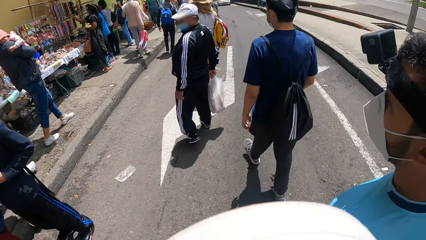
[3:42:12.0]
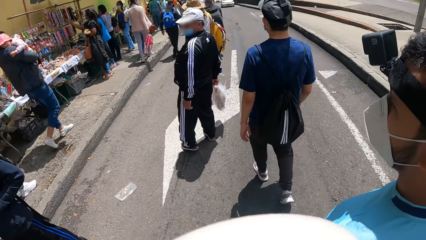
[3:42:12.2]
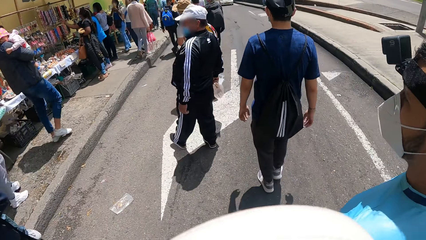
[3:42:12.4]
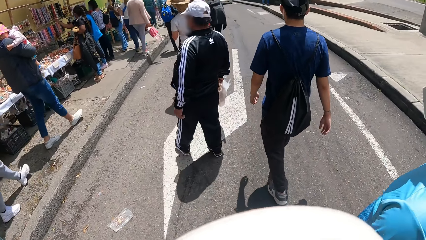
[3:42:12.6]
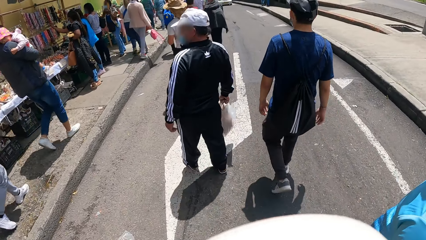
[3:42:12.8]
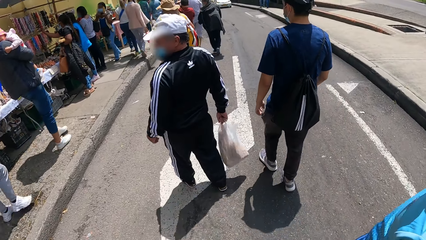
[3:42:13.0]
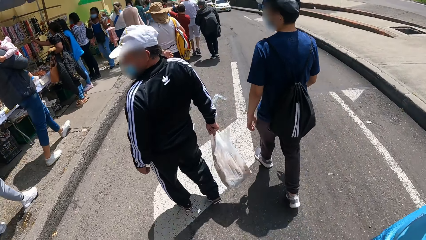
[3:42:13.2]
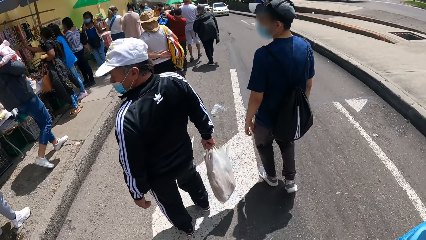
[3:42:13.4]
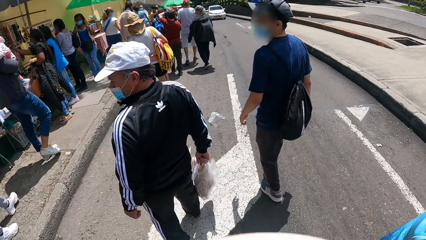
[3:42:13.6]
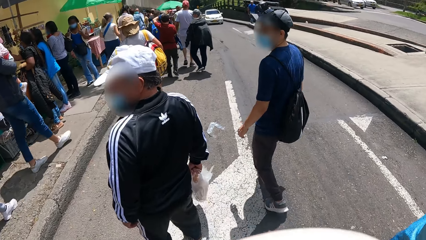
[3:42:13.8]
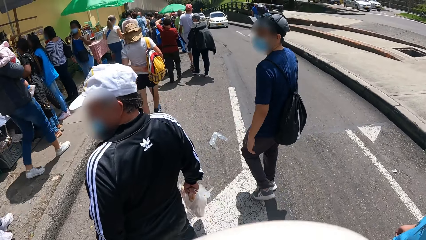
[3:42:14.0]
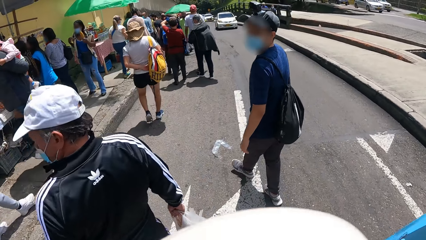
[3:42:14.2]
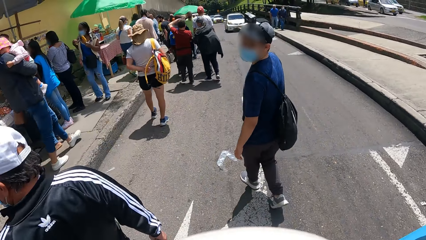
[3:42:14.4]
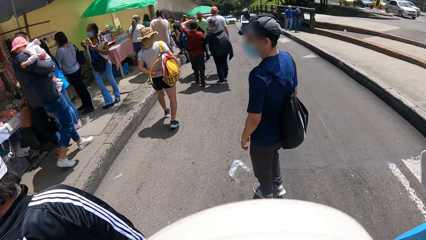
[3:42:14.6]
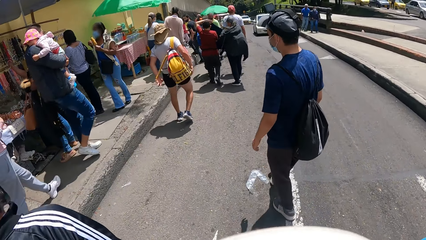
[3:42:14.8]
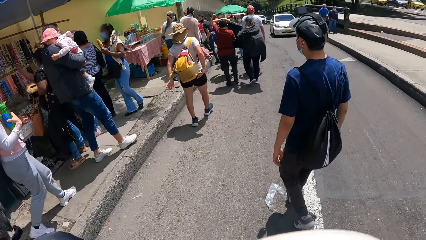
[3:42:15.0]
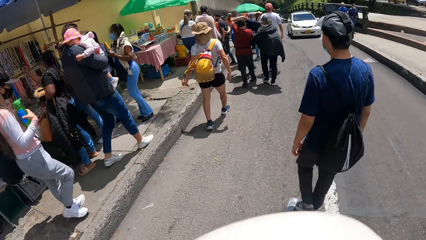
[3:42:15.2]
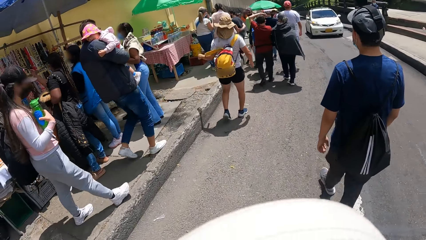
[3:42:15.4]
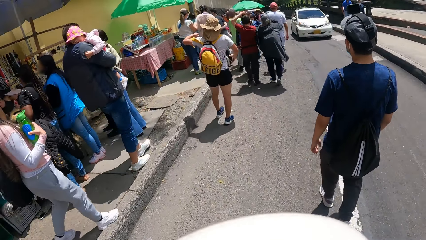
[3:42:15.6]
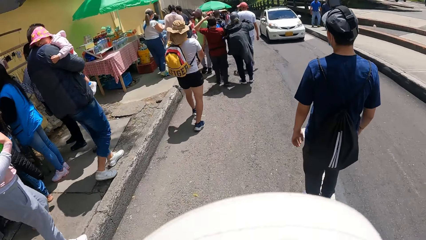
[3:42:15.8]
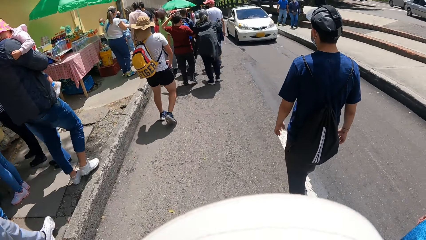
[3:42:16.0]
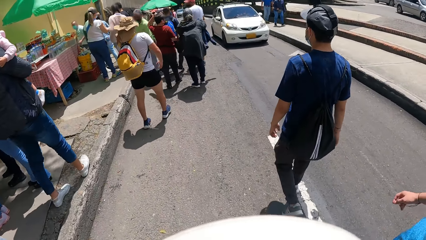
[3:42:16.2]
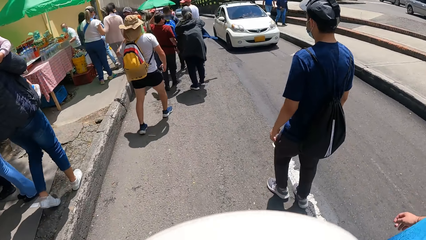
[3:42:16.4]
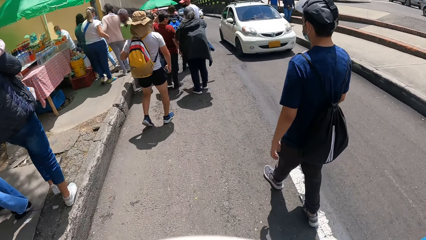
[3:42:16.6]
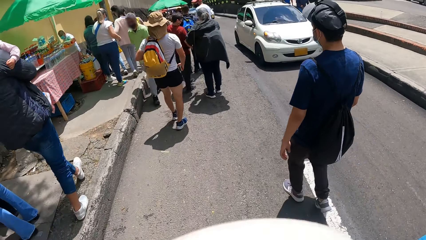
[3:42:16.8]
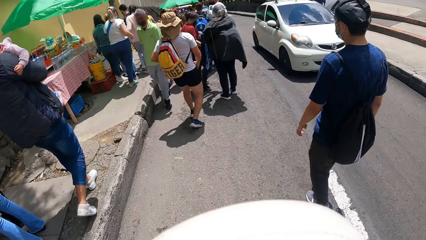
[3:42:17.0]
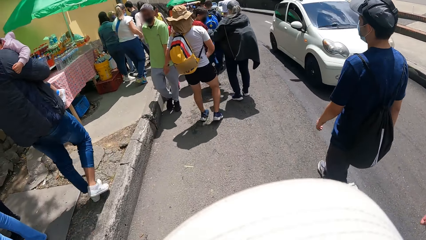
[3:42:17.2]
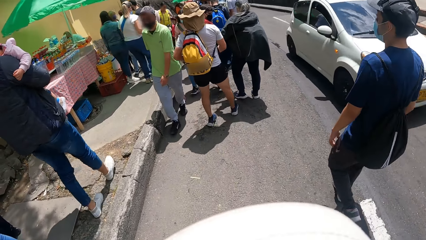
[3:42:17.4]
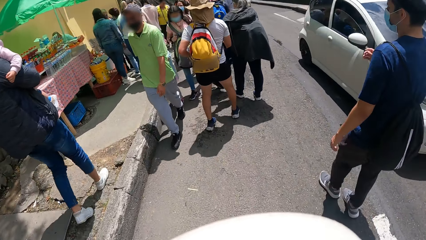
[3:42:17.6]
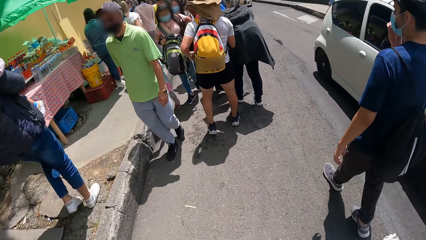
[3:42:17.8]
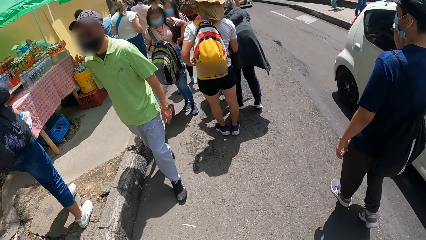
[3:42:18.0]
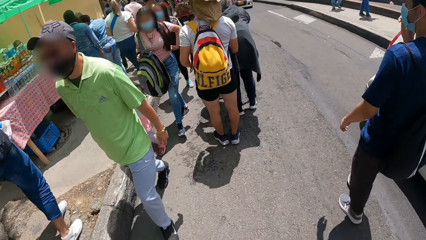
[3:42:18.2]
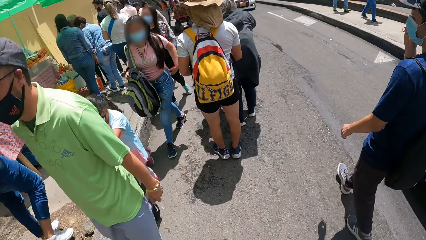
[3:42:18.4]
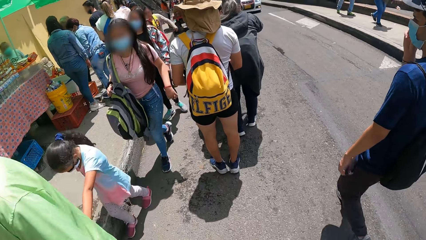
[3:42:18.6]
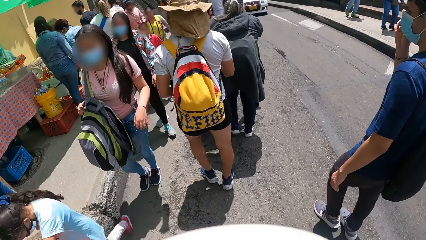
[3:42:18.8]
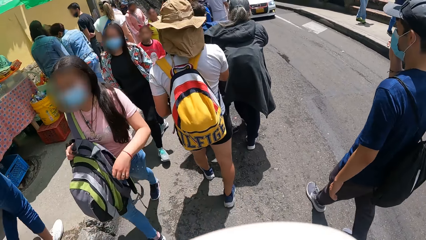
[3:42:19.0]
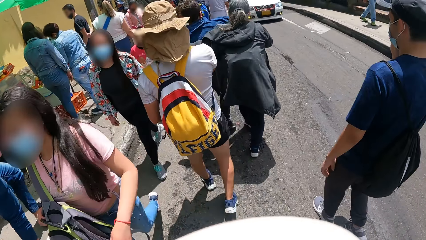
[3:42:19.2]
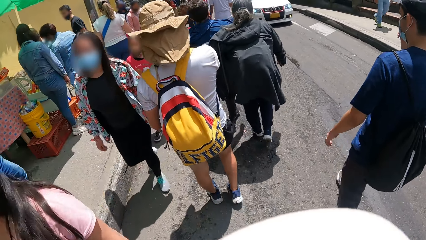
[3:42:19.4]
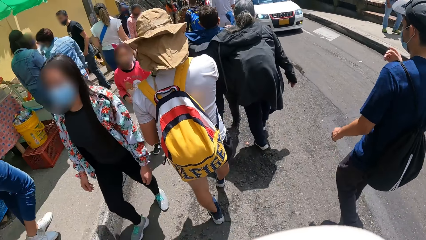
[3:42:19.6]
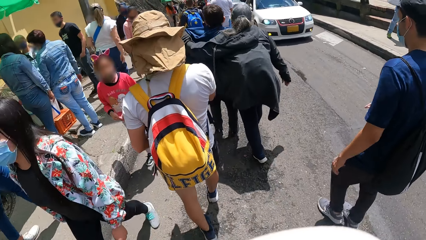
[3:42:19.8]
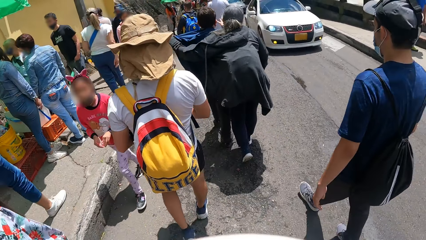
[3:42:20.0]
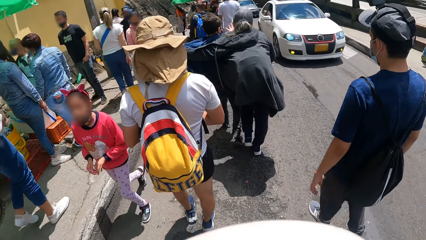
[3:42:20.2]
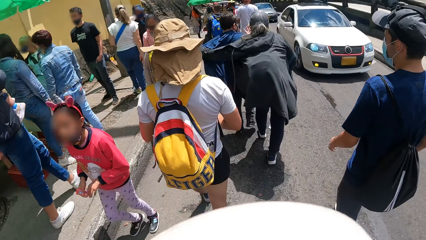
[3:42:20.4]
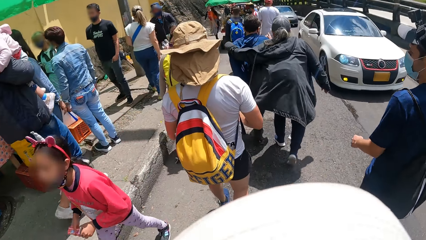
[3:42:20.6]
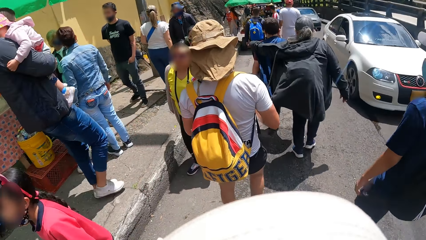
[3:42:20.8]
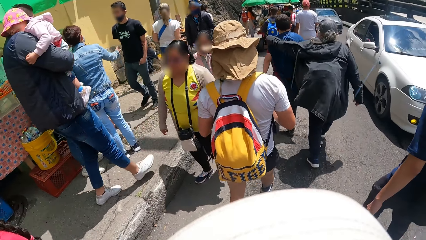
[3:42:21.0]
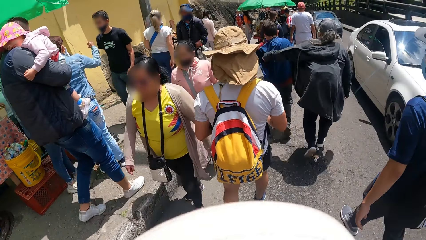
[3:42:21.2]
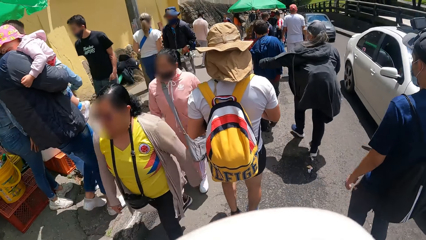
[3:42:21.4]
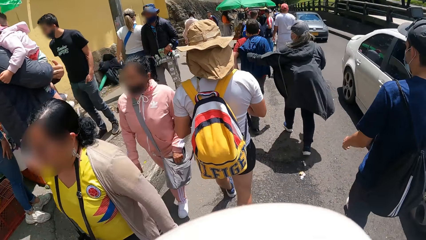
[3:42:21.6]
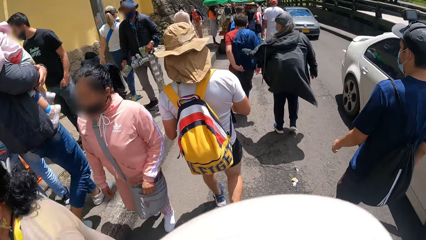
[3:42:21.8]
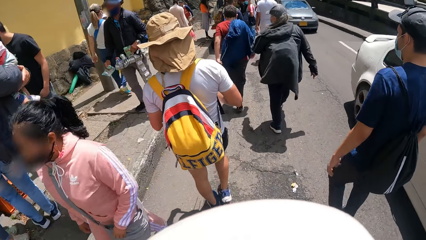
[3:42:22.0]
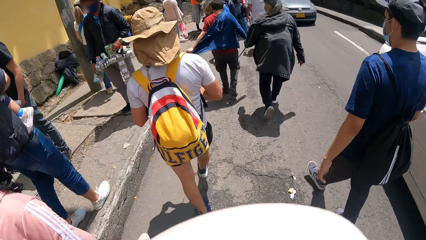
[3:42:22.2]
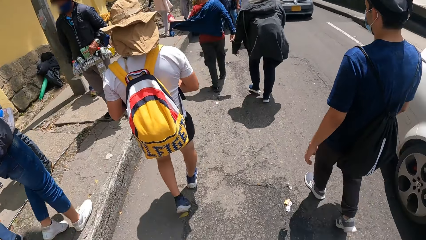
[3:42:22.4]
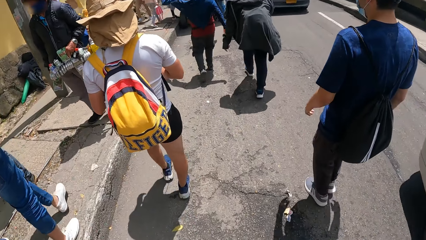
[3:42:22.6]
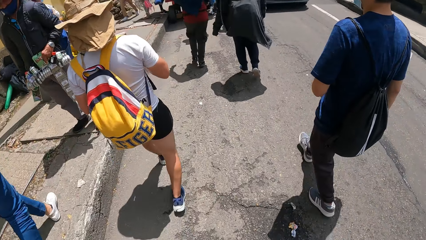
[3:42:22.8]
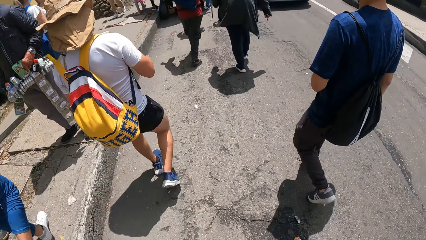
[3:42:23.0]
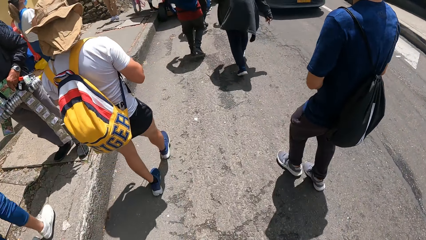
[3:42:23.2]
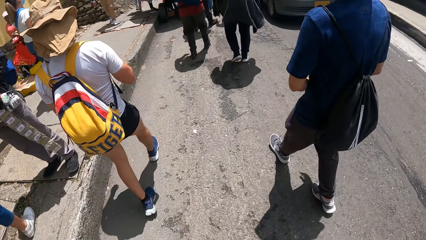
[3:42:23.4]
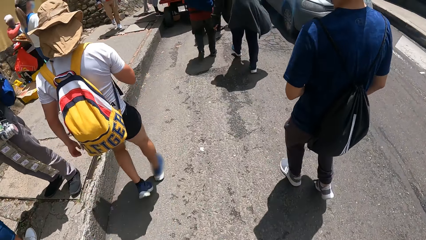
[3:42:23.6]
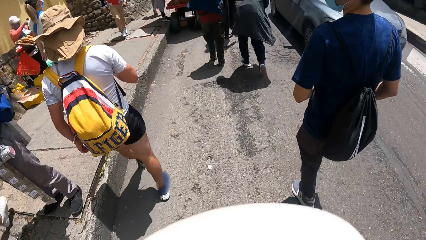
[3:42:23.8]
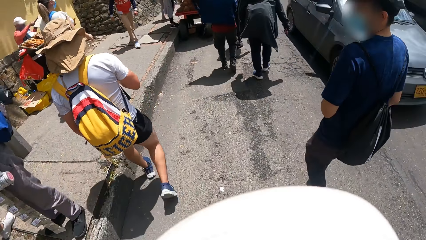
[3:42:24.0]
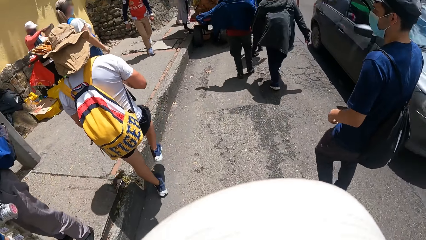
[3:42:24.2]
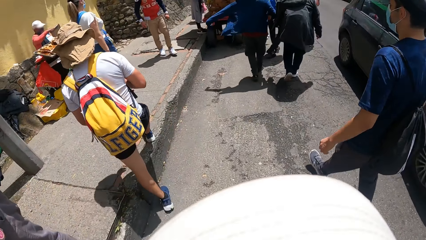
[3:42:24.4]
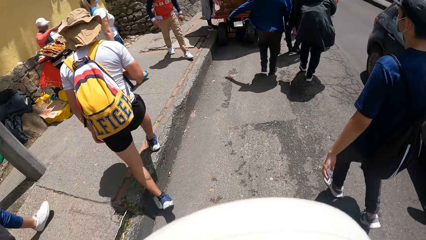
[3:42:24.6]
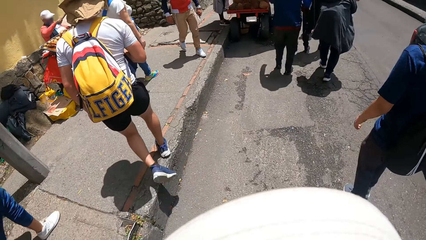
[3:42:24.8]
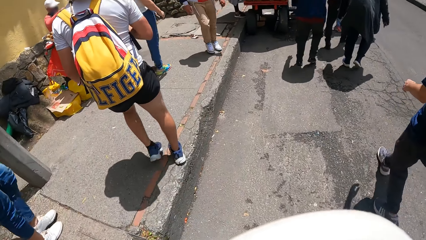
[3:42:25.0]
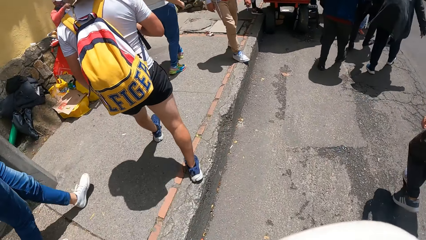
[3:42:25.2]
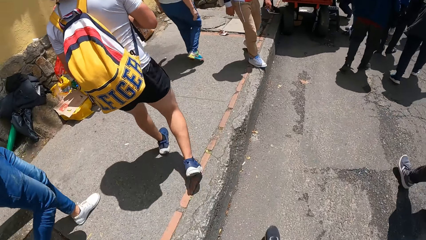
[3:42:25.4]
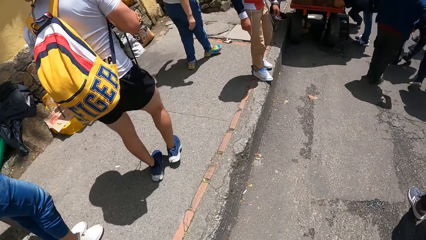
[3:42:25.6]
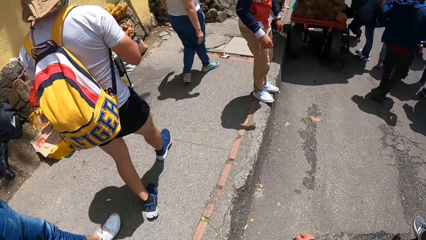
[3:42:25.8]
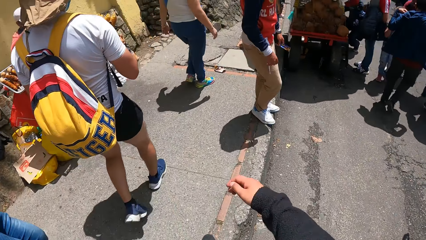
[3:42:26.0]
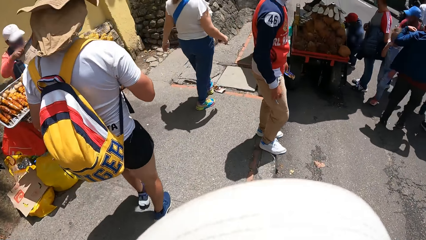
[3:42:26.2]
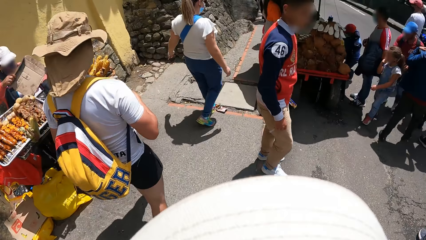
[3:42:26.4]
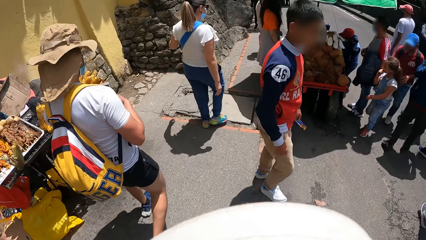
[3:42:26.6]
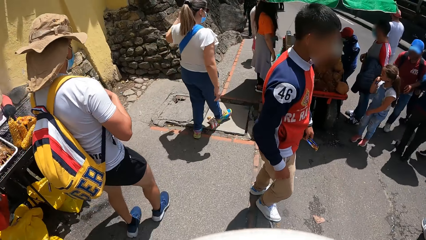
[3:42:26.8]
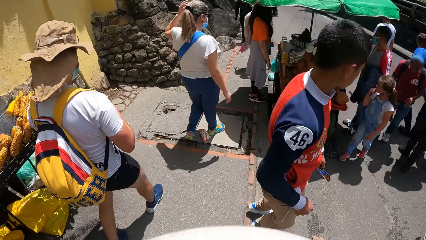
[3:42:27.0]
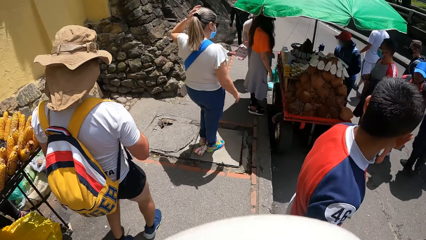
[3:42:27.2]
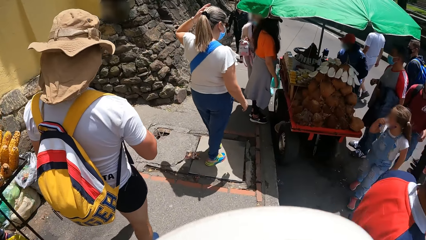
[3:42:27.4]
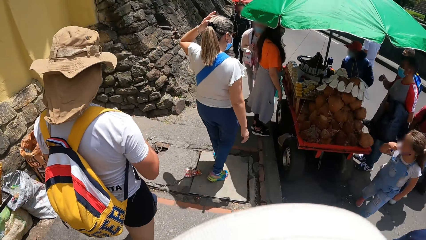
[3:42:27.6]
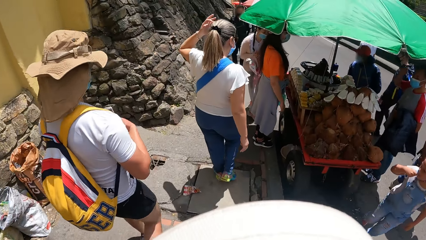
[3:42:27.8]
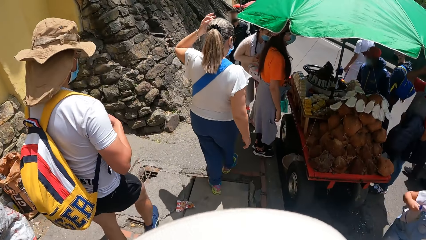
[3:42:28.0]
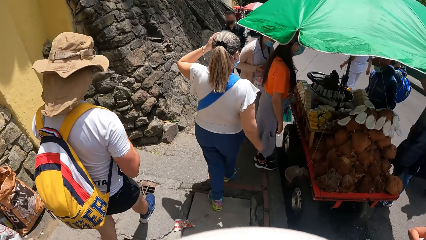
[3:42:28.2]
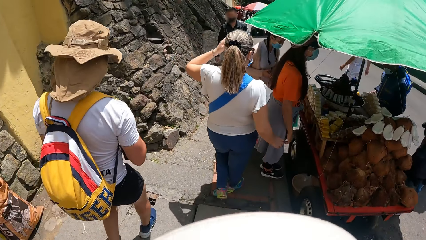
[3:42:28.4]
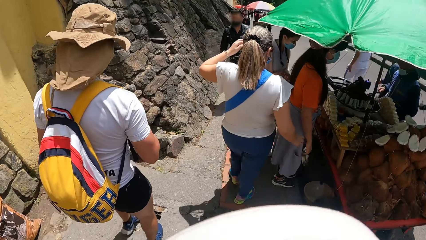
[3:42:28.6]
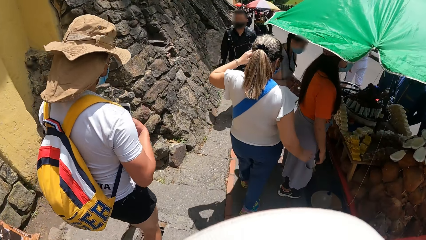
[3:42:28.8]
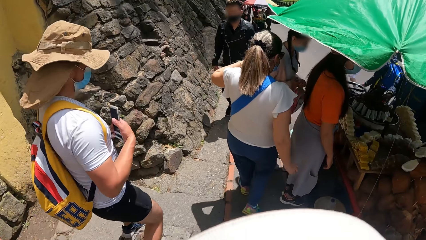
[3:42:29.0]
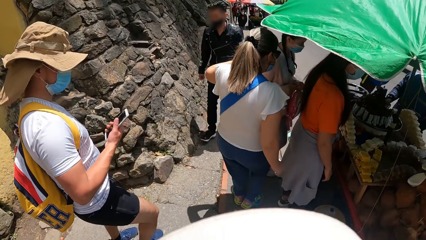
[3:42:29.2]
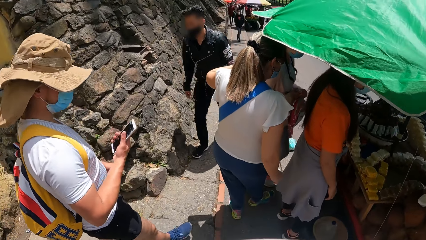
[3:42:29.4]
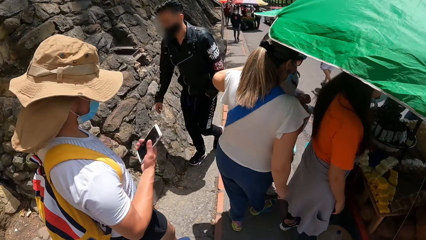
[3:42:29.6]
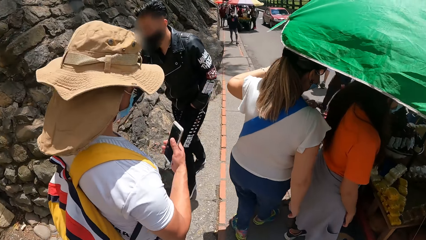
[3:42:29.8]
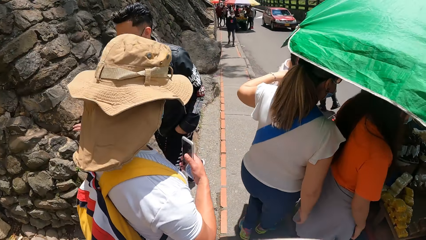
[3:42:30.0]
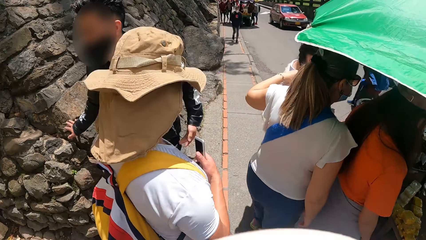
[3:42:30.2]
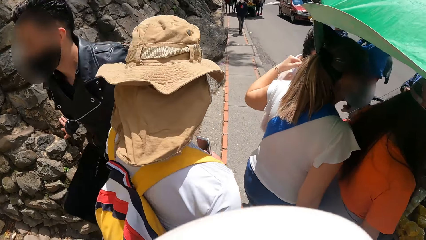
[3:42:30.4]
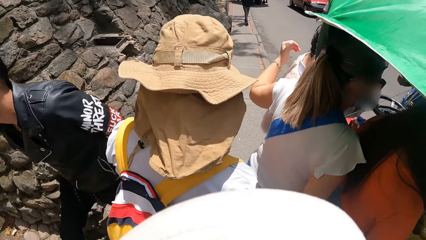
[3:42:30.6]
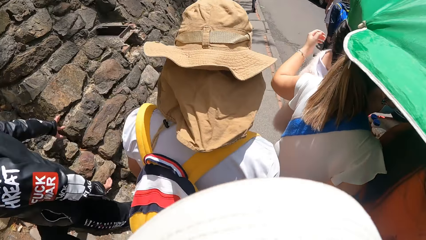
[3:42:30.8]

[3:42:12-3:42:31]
The camera wearer interacts with a man on the road. The man walks ahead of the camera wearer on the road. Another man touches his face with his right hand on the road.
